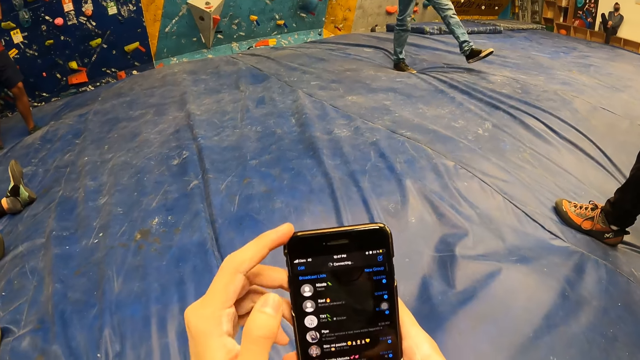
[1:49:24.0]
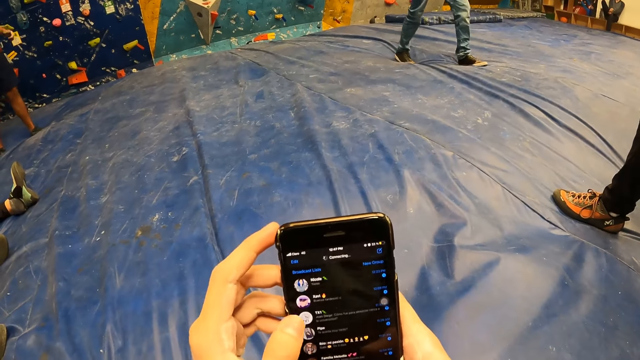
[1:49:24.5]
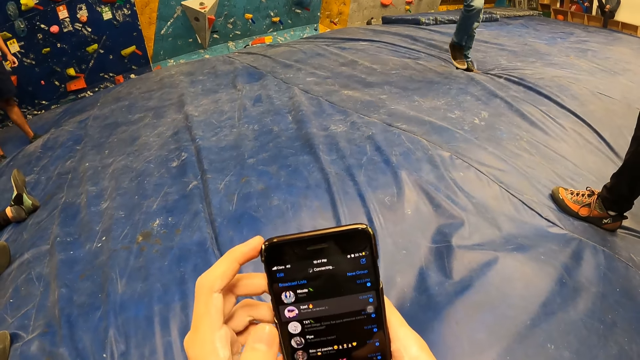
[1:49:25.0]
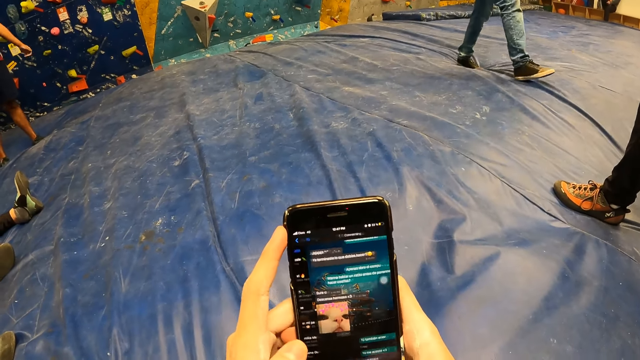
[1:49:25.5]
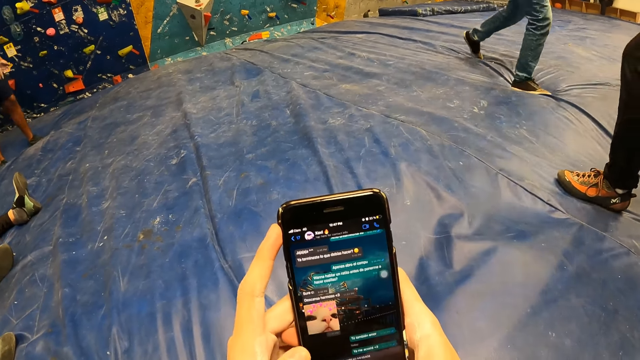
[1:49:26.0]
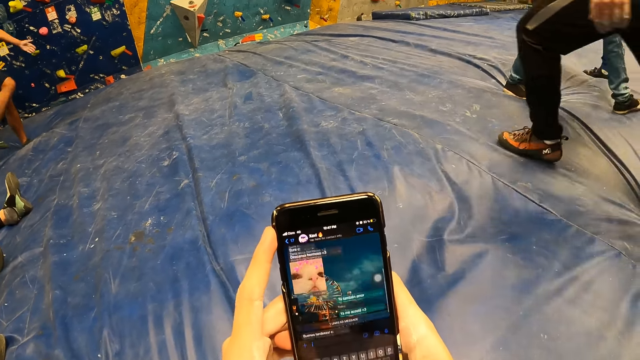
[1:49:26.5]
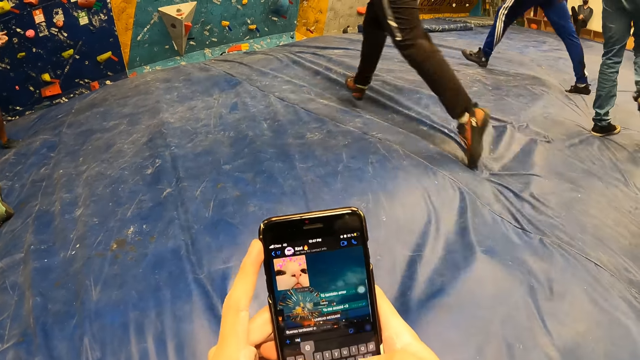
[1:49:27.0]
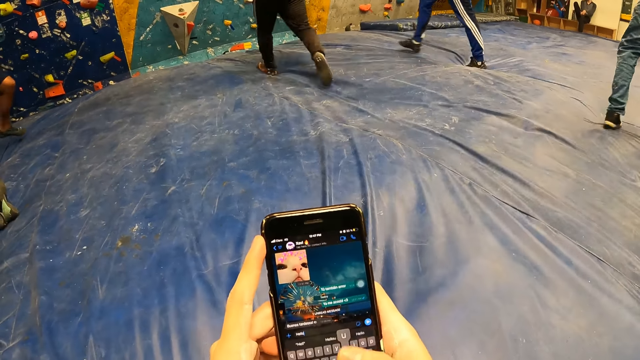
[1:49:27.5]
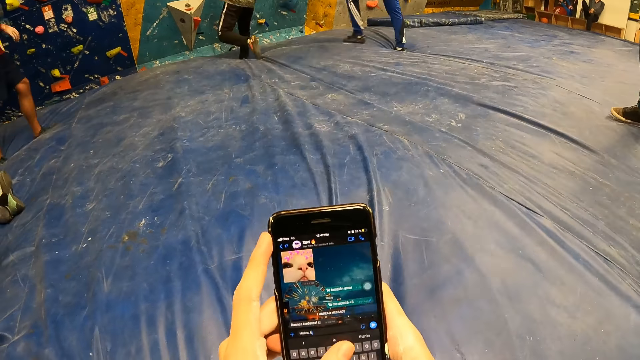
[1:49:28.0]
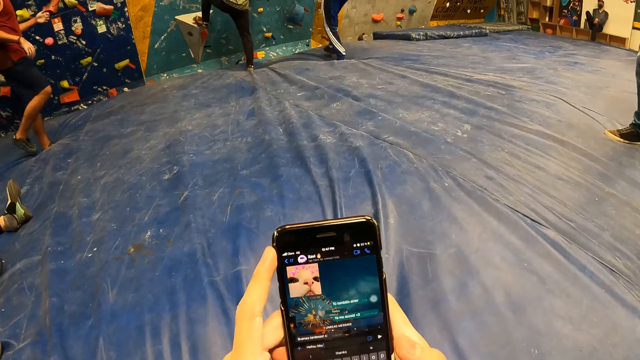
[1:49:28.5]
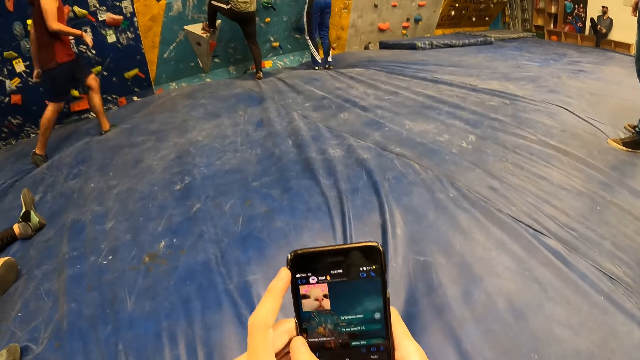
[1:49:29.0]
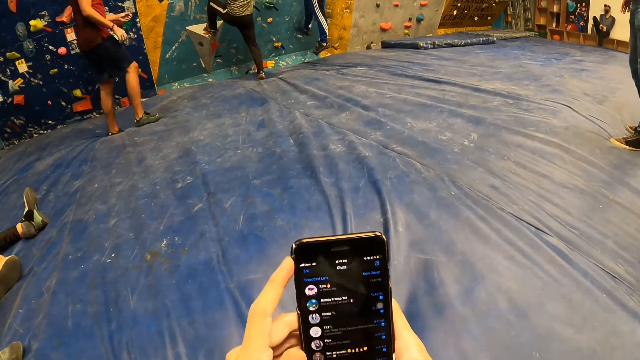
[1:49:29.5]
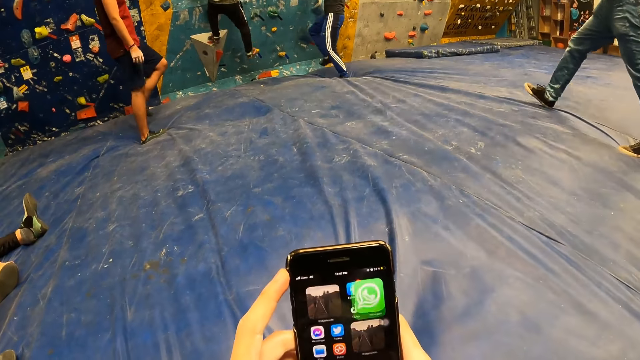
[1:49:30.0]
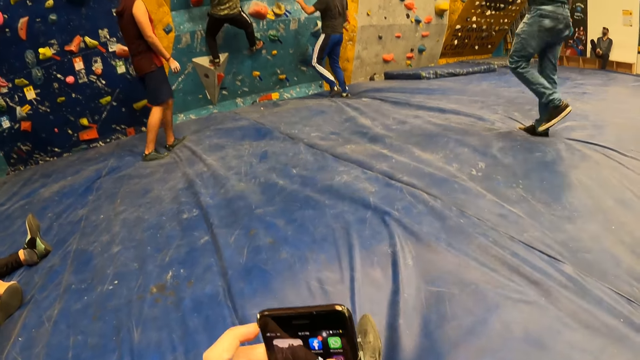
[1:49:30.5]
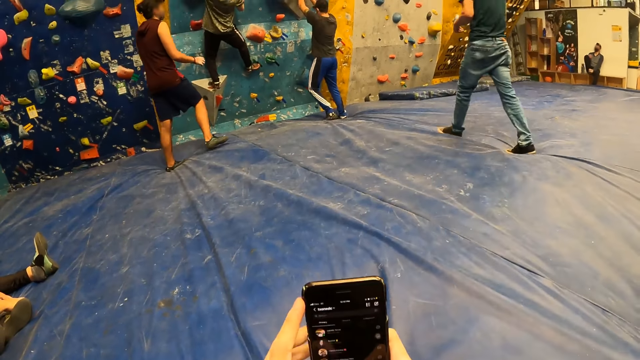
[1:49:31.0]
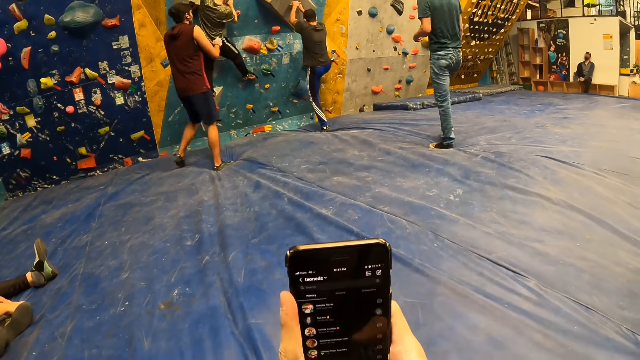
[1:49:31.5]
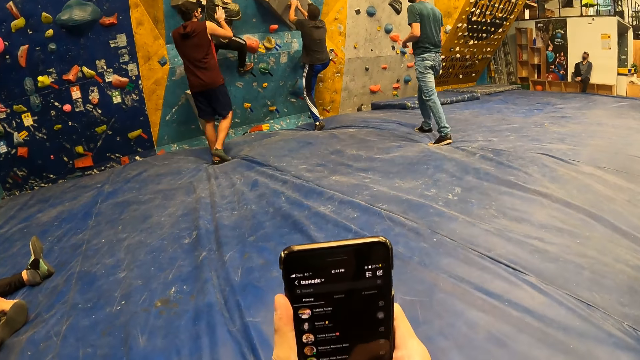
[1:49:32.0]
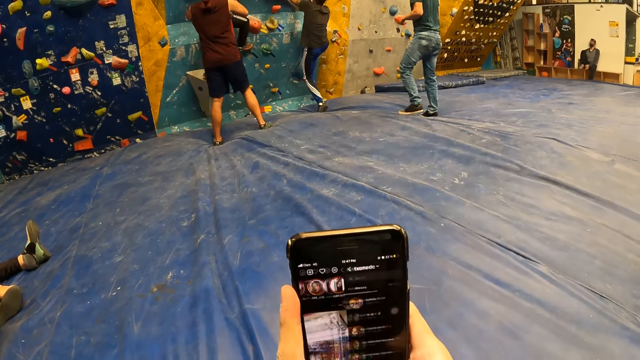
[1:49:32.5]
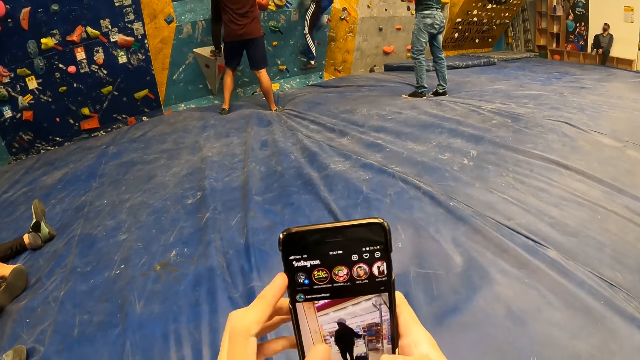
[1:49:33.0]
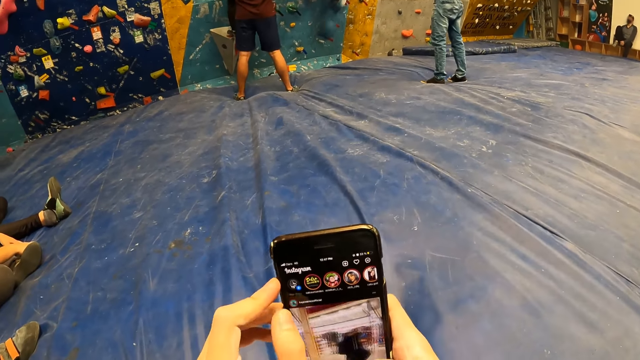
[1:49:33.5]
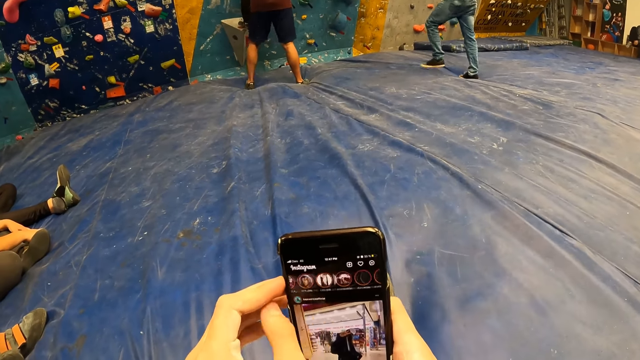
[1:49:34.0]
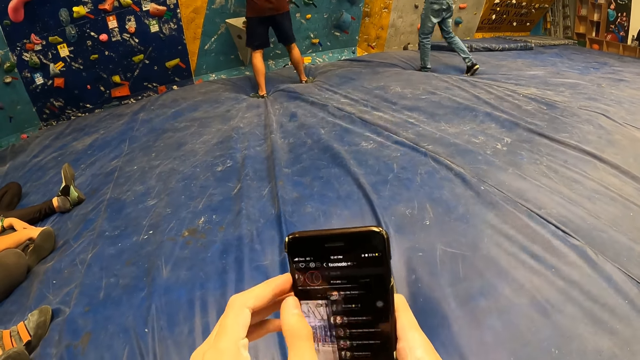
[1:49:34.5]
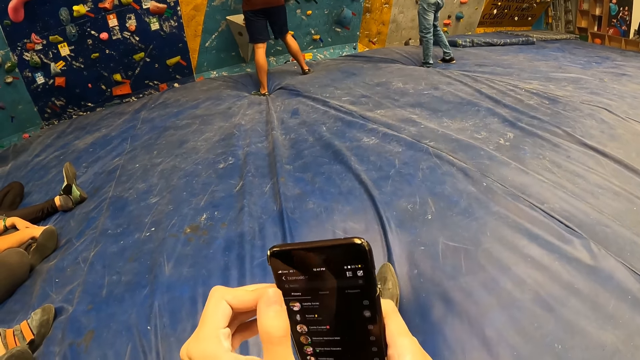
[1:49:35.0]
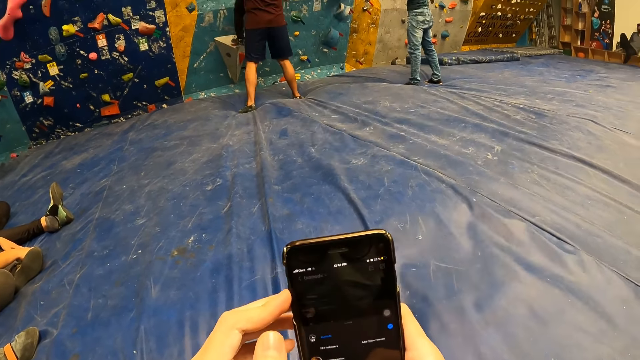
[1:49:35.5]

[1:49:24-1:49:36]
A man climbs the bouldering wall. Another man climbs the bouldering wall. An instructor assists the first man on the bouldering wall with both hands.

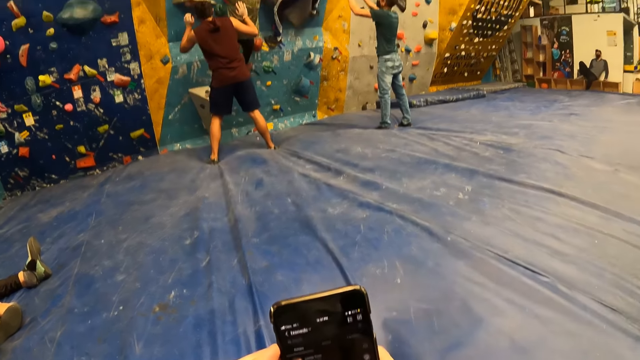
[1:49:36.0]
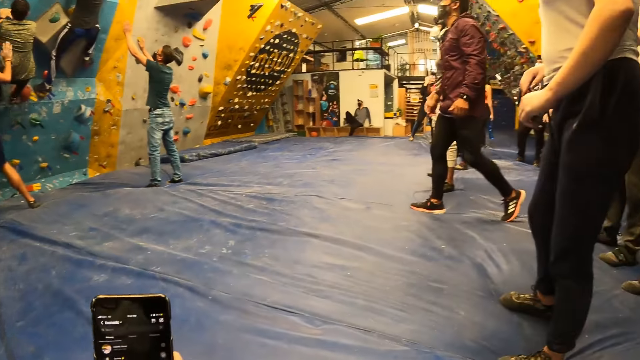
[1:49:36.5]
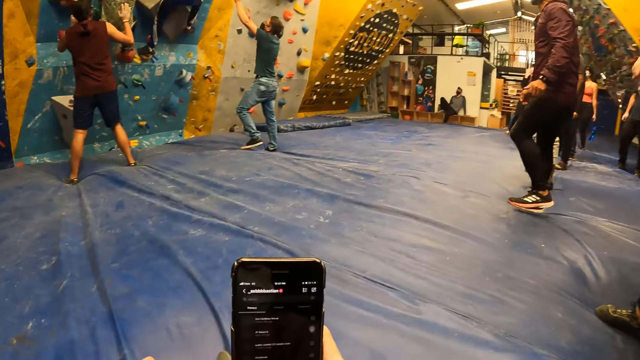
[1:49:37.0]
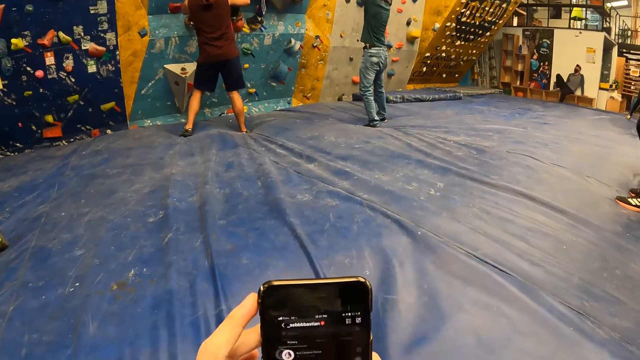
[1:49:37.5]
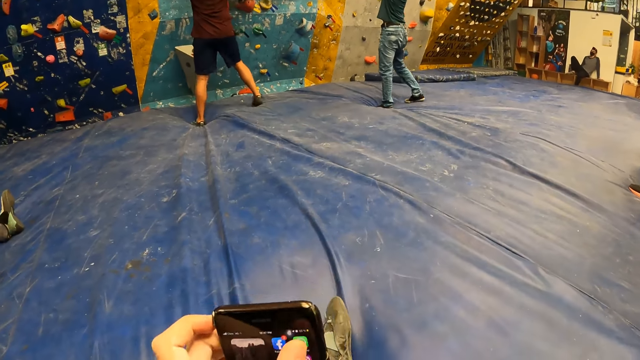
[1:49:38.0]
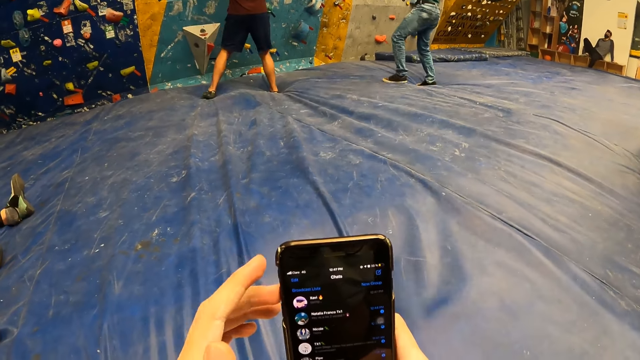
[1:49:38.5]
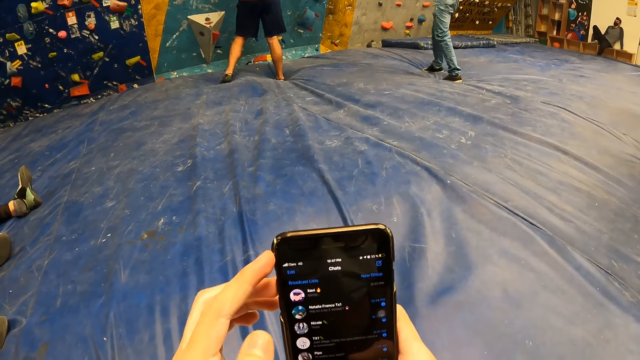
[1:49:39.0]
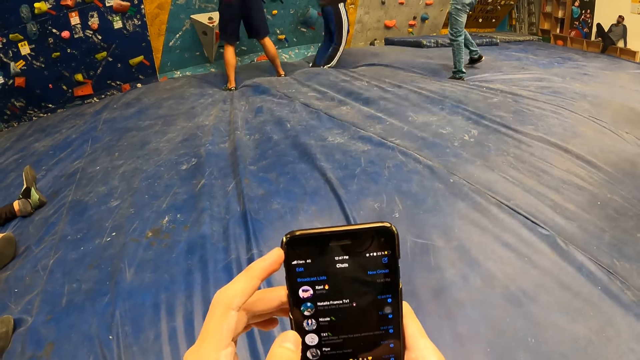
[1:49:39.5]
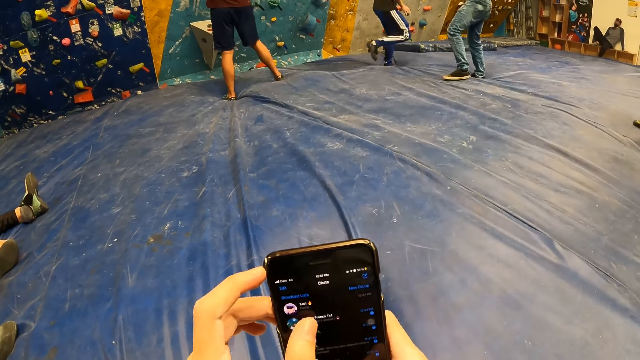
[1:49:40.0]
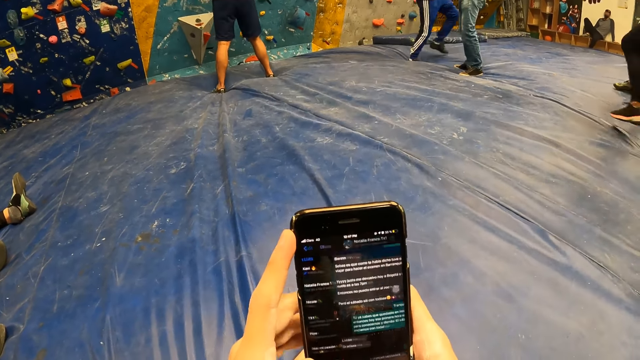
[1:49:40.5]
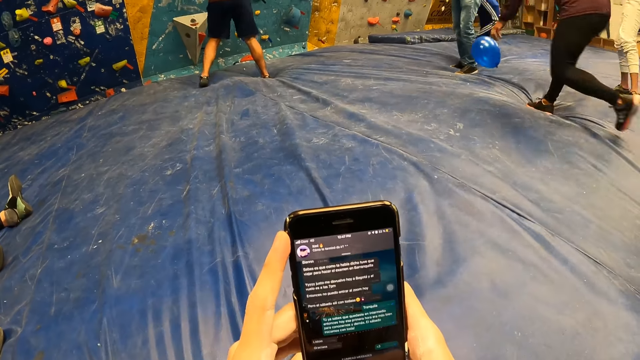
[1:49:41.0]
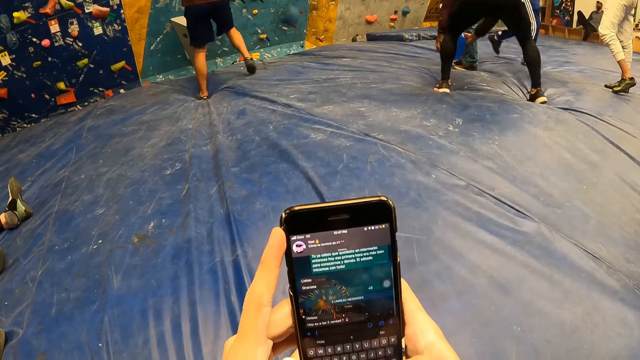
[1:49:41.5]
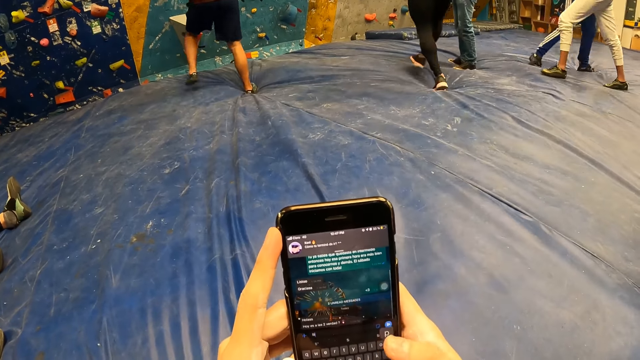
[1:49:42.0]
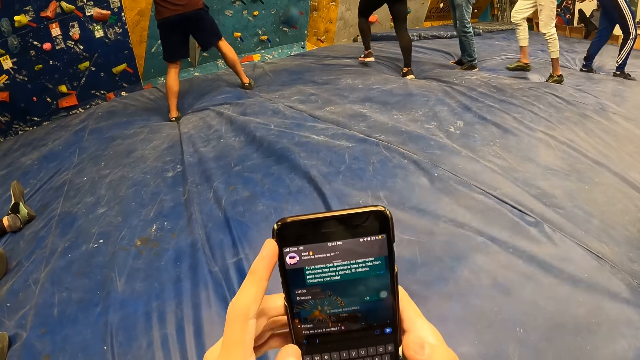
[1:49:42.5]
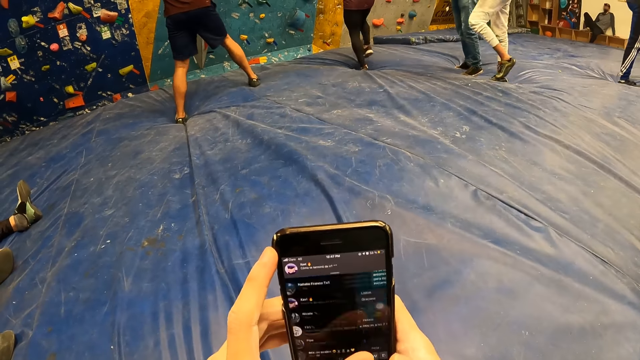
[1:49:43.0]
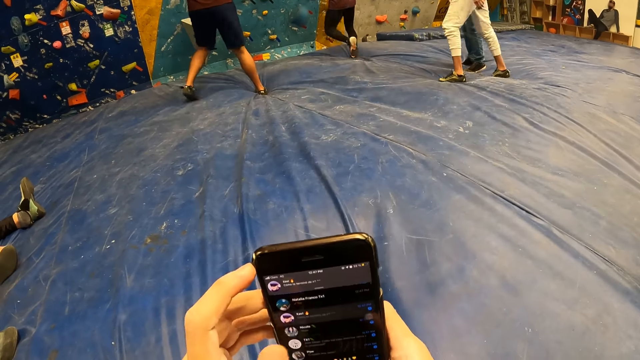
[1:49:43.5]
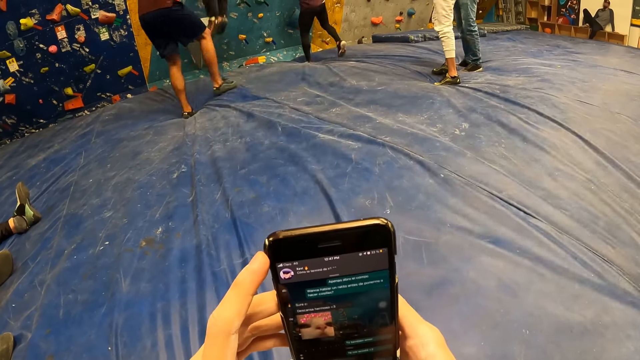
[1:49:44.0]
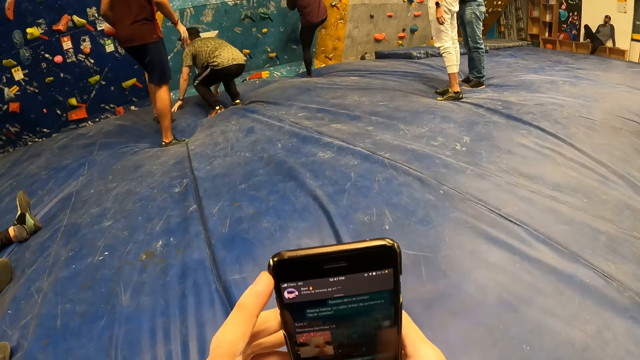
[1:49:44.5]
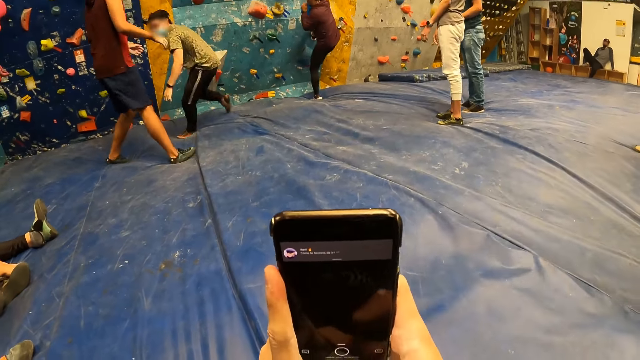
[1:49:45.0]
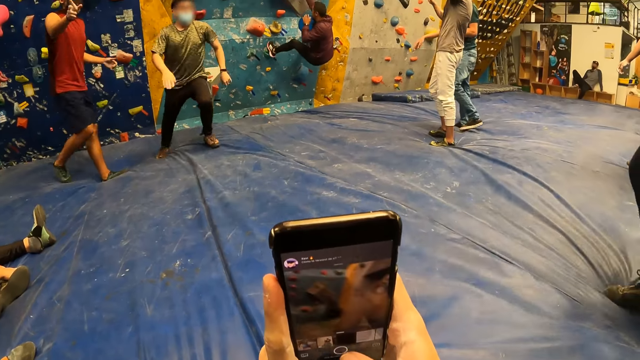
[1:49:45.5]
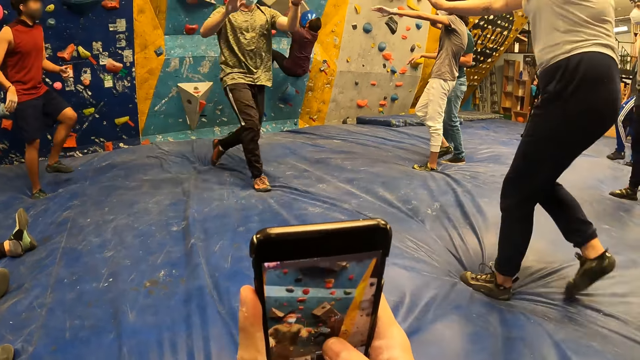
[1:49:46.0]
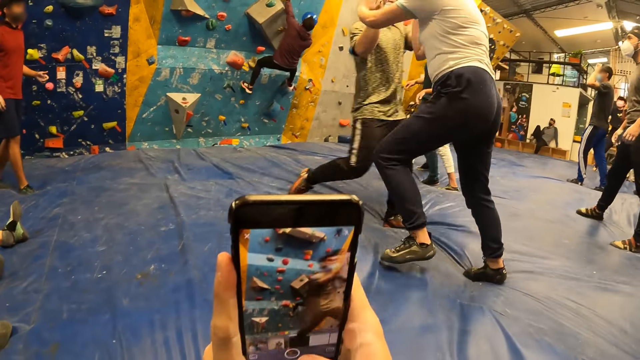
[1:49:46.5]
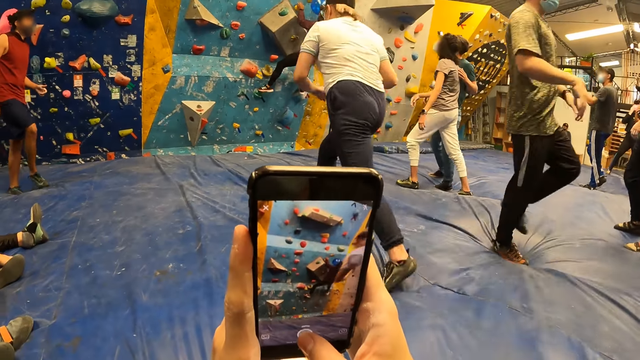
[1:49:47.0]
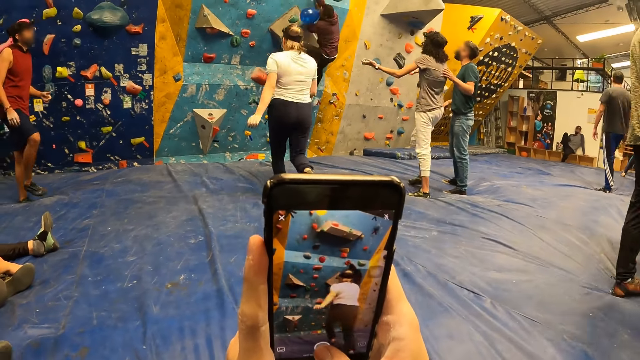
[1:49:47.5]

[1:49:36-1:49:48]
The second man jumps down to the crash mat with both legs. A third man picks up a balloon from the crash mat with both hands. The first man jumps down to the crash mat with both legs. The third man climbs the bouldering wall with both hands. The first man shakes a woman with both hands.
